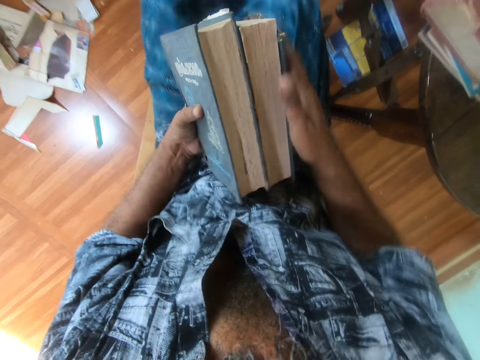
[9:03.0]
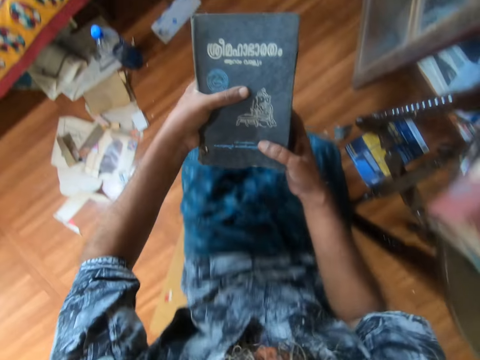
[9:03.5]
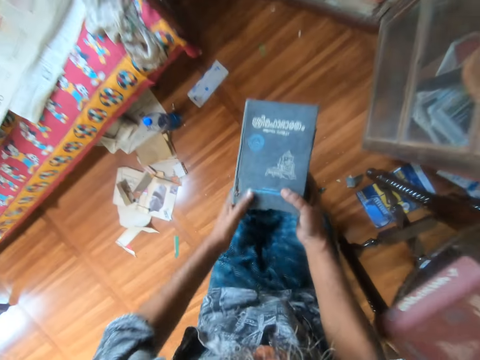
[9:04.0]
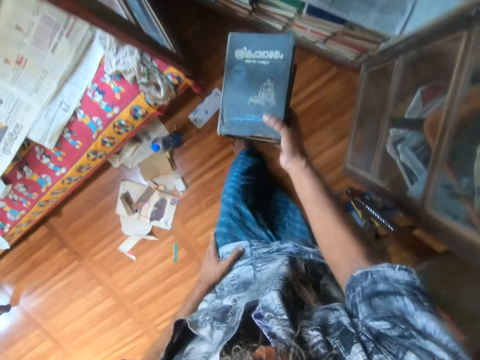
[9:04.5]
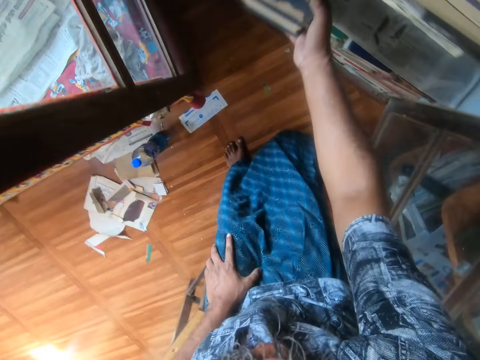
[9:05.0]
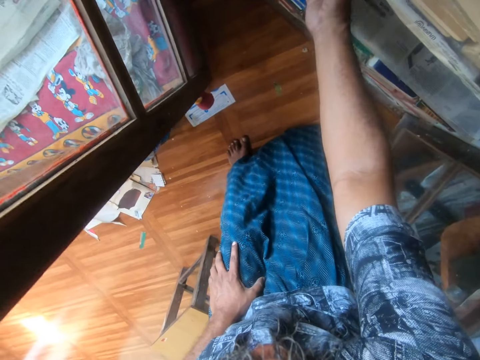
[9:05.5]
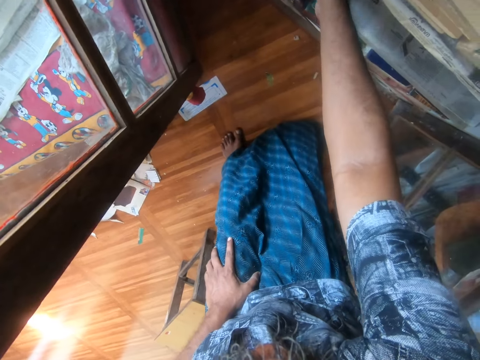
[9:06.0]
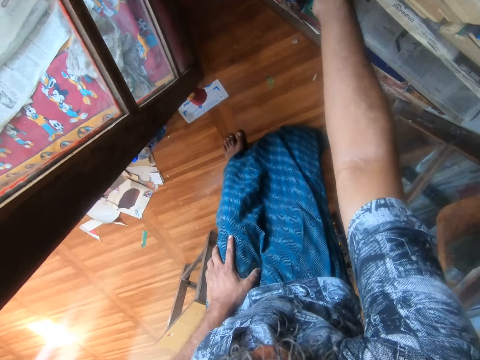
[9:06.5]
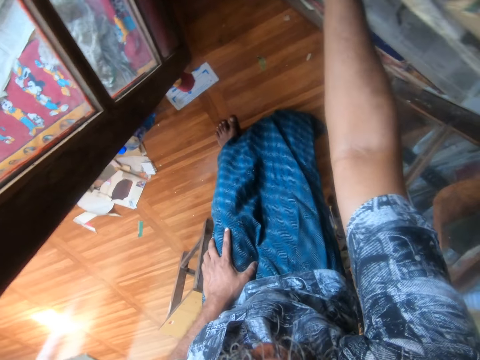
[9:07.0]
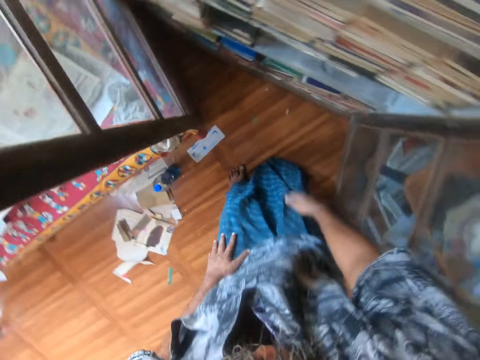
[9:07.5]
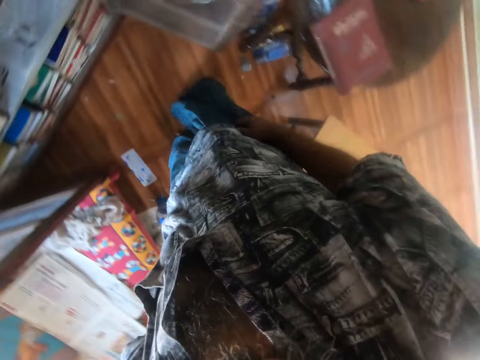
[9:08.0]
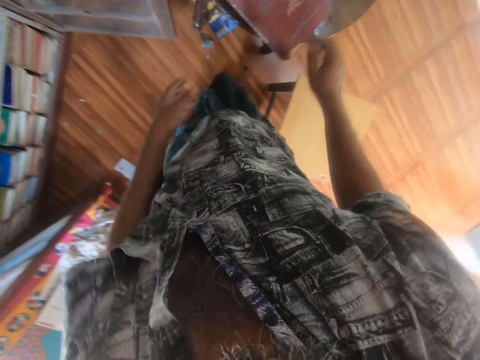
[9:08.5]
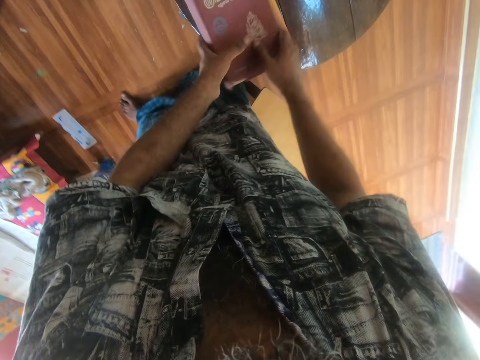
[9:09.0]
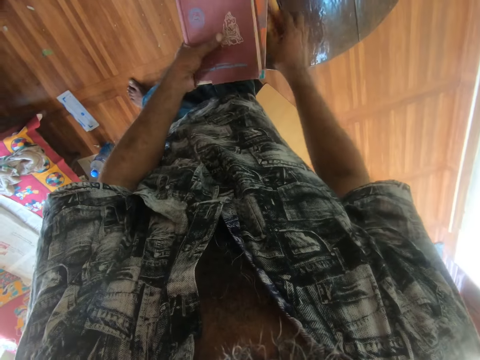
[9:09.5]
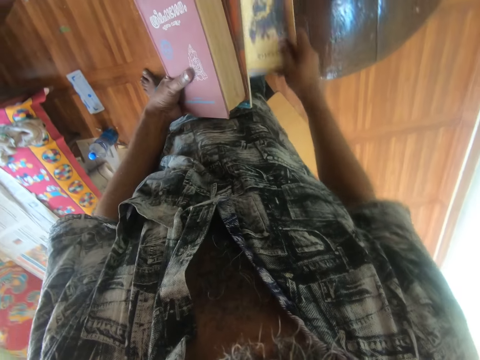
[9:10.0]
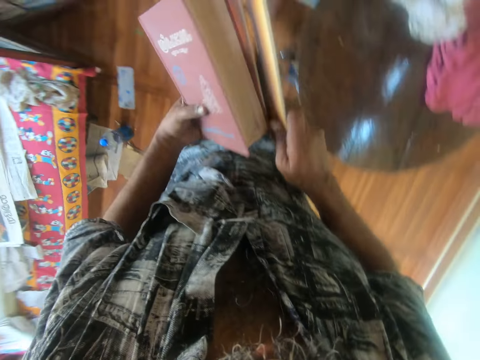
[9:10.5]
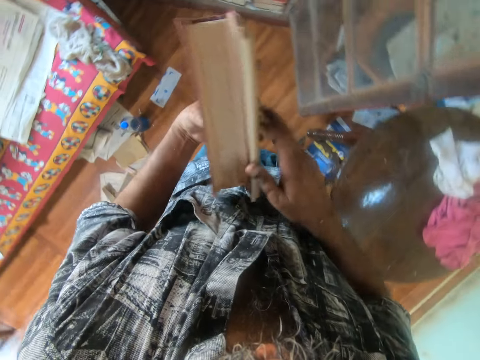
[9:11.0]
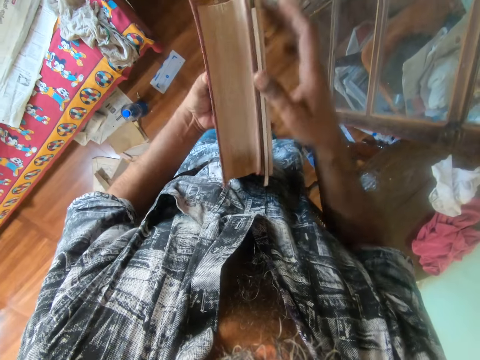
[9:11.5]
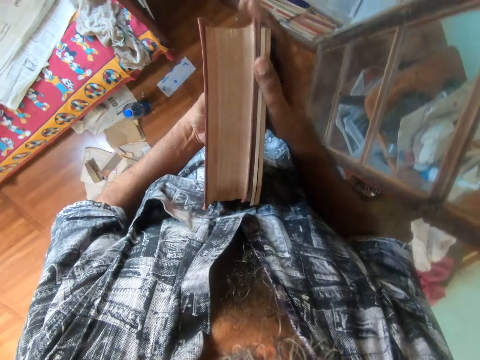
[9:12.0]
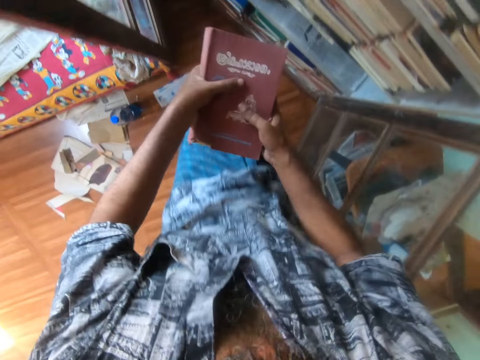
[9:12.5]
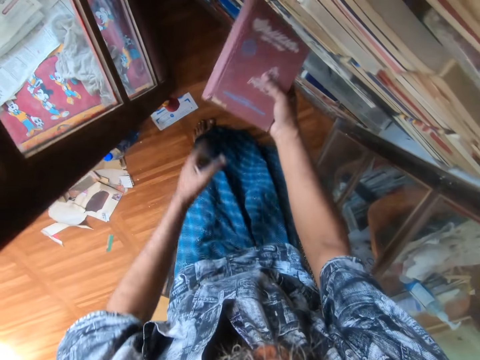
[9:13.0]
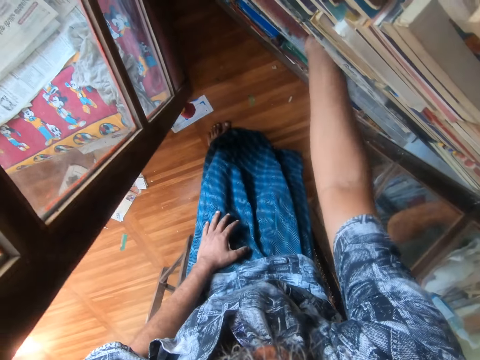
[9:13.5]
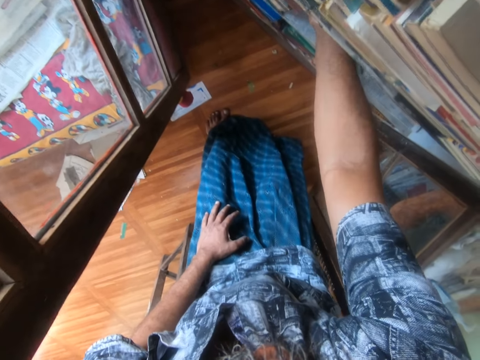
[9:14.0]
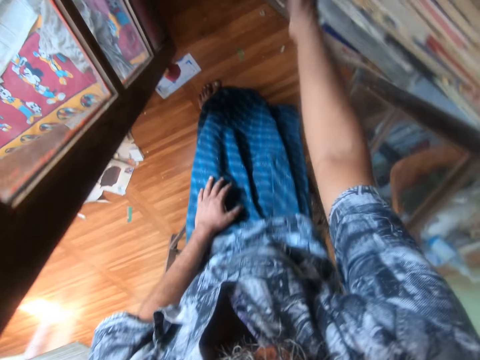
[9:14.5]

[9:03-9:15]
The camera wearer levels the books. They wake up from the chair. They place the books on a shelf. They look around. They move the books. They pick up the other books. They place the books on the shelf.

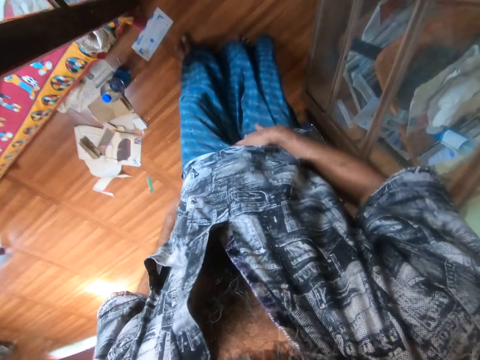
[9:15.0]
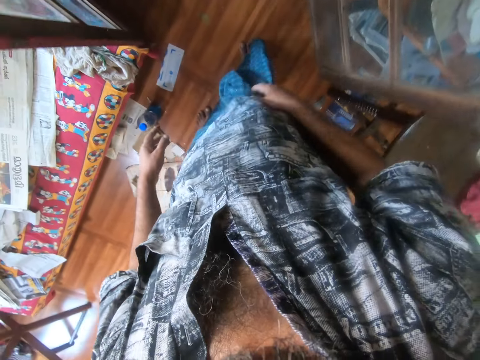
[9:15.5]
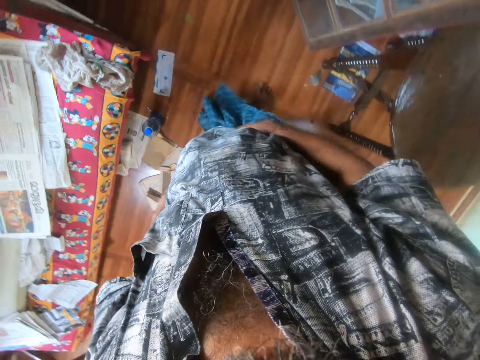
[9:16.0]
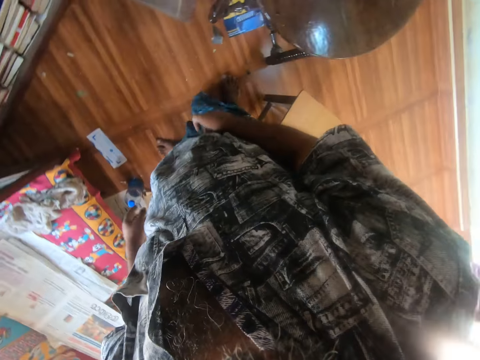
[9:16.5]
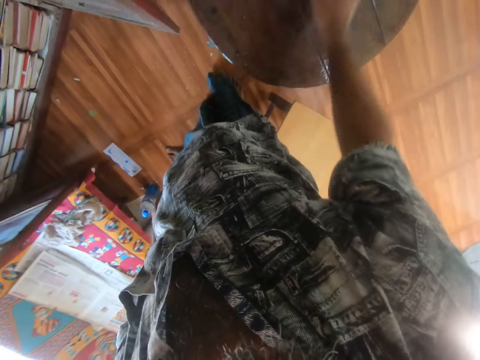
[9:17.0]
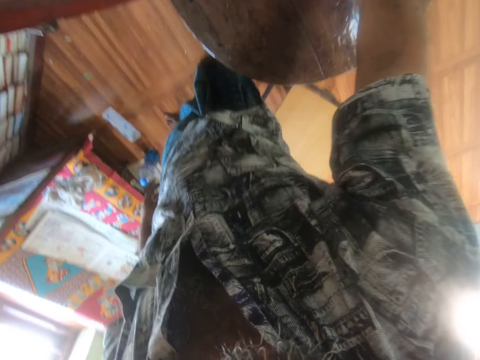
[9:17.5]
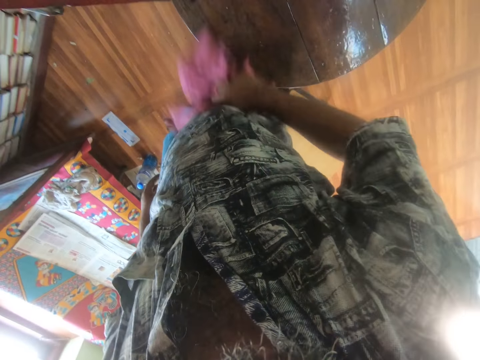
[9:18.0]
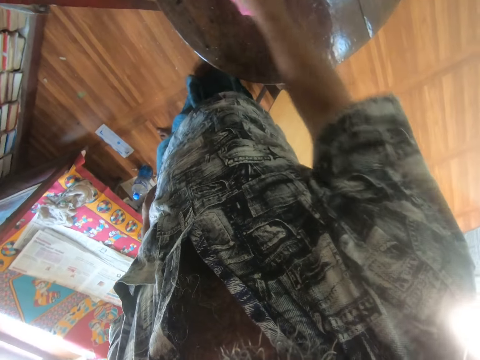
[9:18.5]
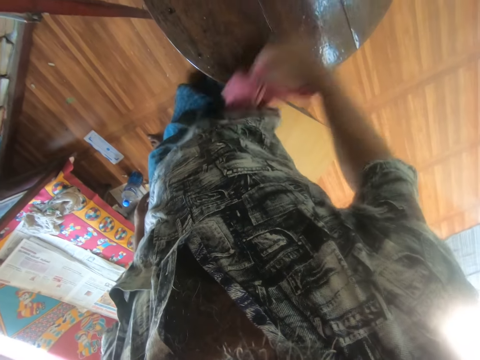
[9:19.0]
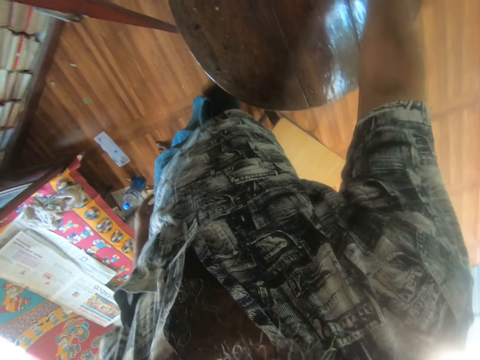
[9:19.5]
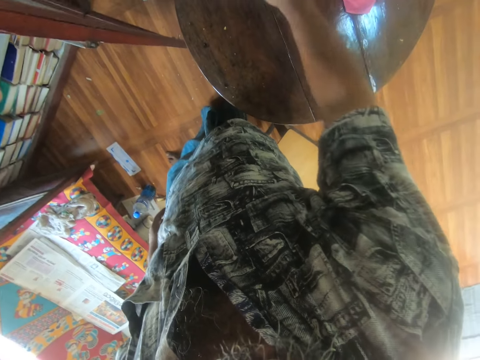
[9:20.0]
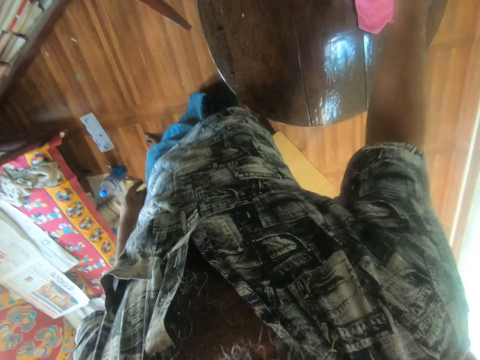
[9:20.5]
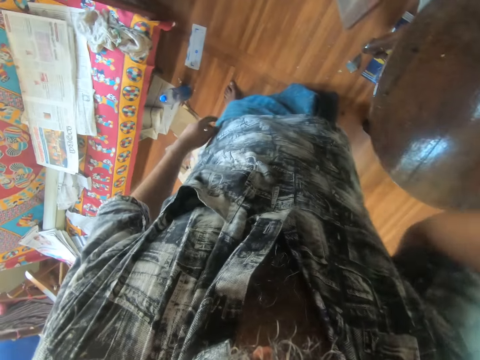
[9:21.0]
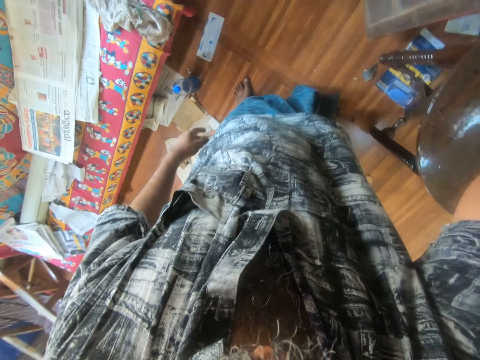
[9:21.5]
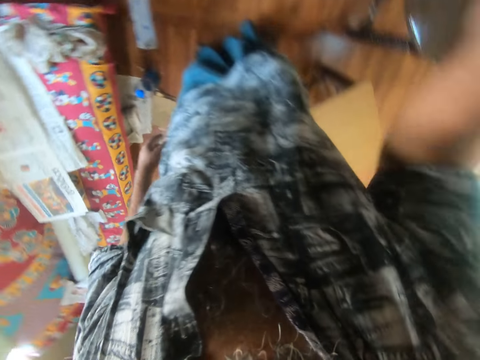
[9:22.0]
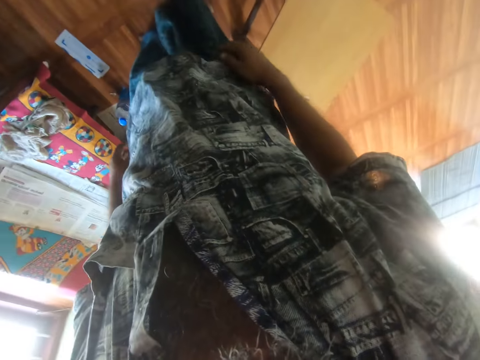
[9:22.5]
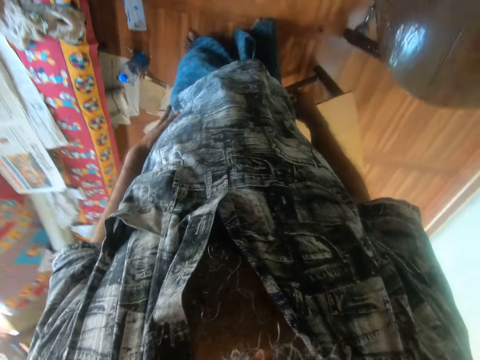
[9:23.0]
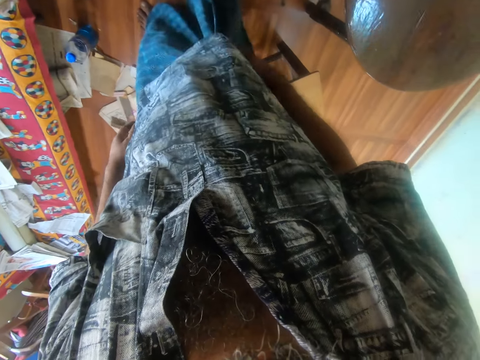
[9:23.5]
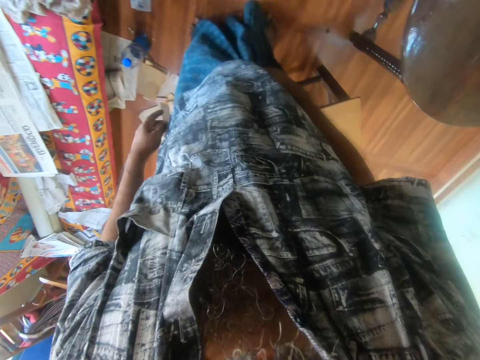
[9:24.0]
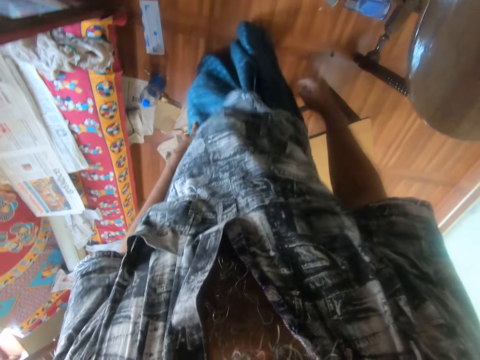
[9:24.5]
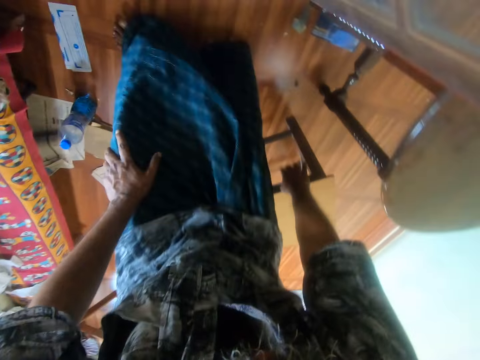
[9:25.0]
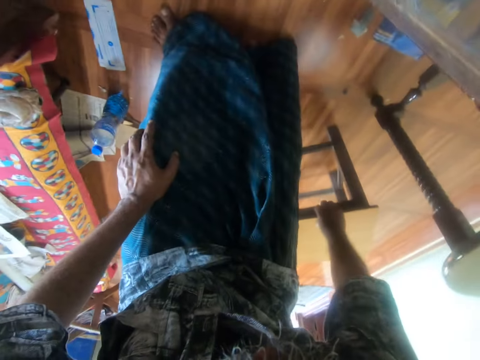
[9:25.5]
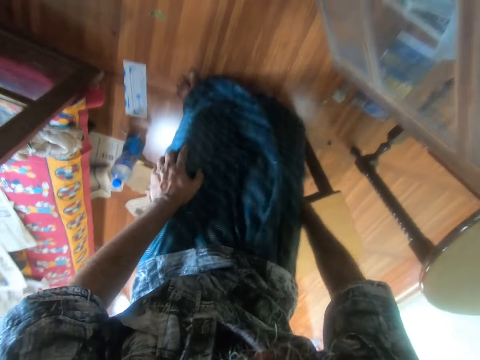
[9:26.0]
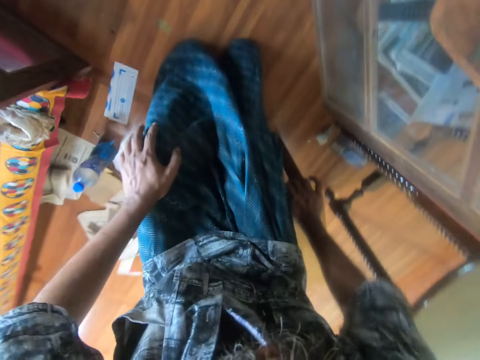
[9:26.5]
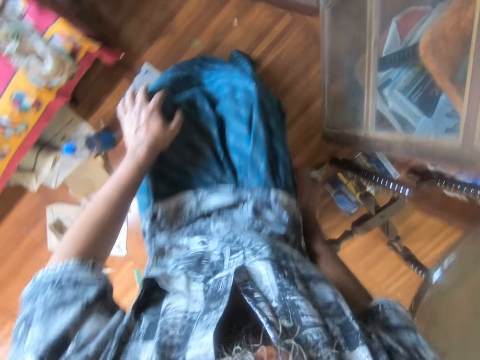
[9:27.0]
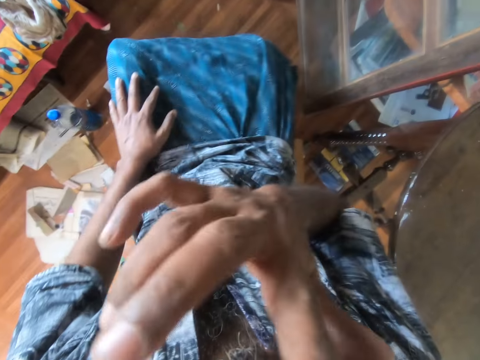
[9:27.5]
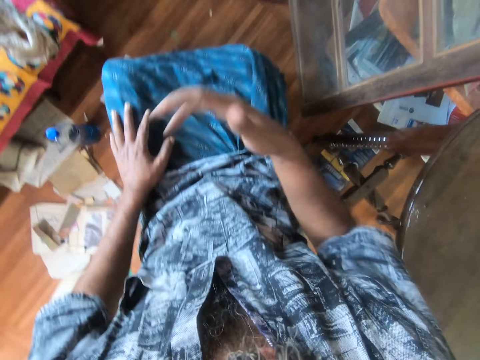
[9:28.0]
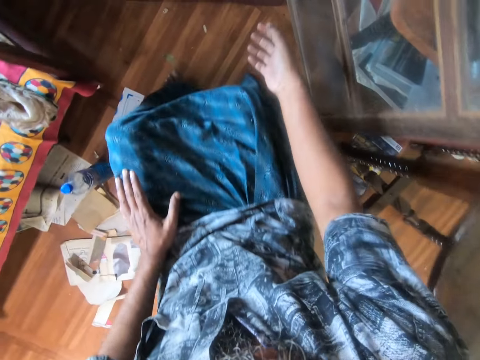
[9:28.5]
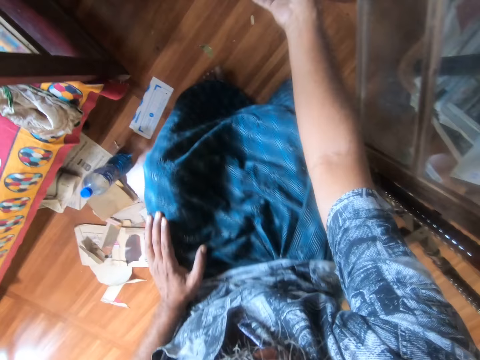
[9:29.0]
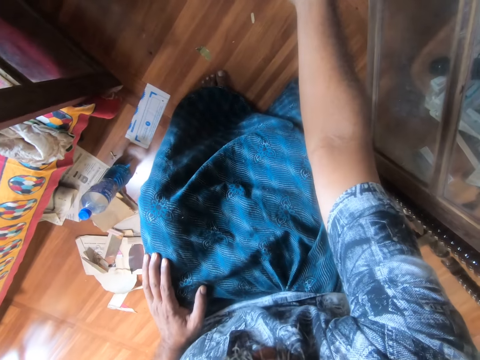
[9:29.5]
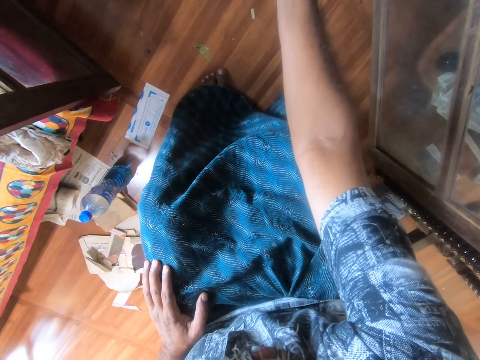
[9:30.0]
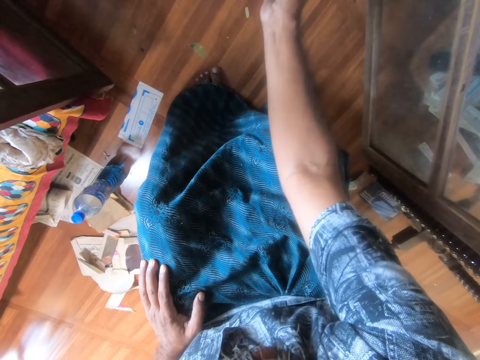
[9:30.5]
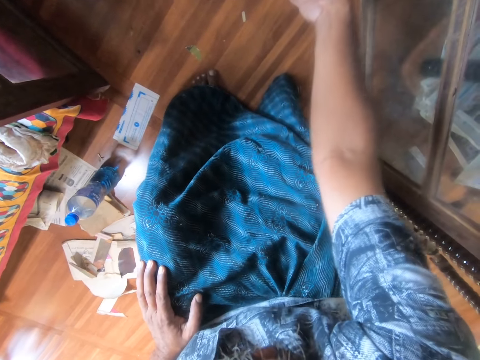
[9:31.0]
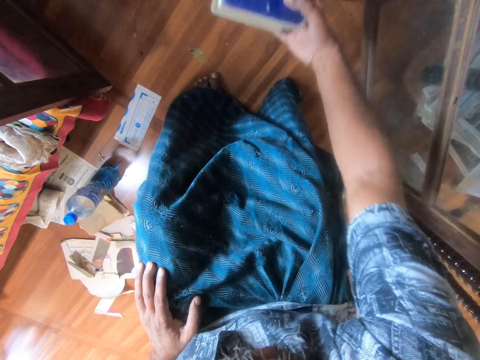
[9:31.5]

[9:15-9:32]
The camera wearer touches the clothes. They wipe hands with their clothes. They pick up a towel and wipe the table with the towel. They look around the house. They sit on a stool. They fold their hands. They pick up books.
